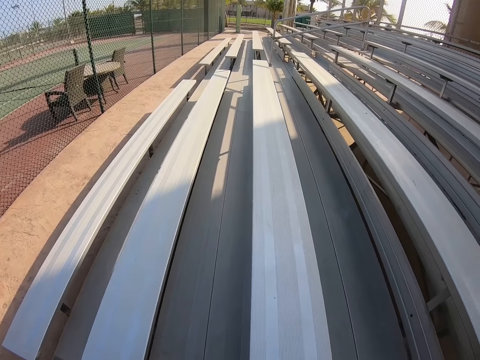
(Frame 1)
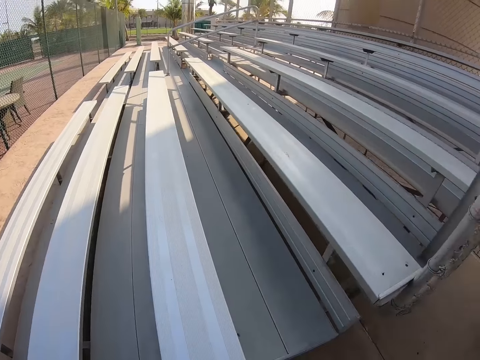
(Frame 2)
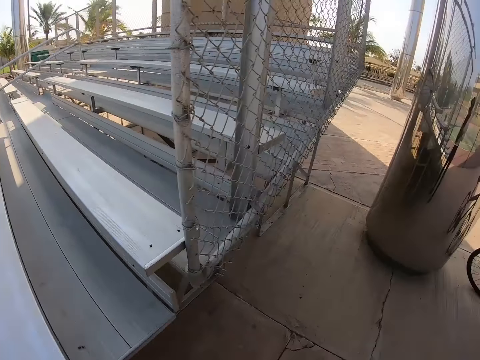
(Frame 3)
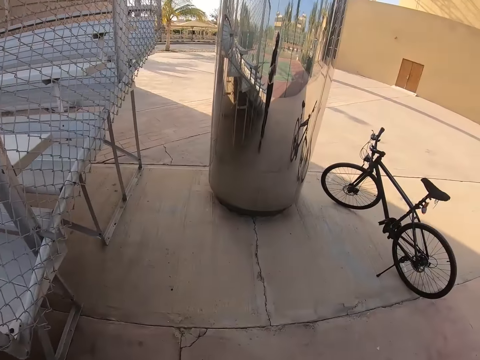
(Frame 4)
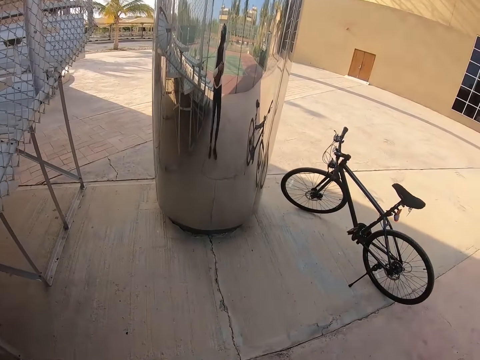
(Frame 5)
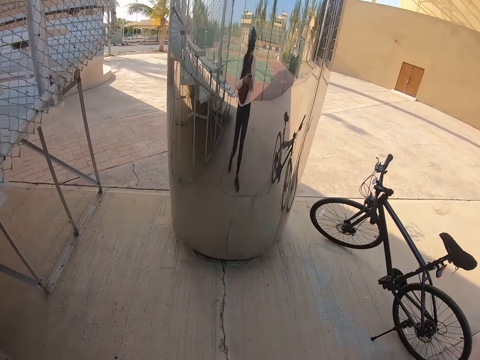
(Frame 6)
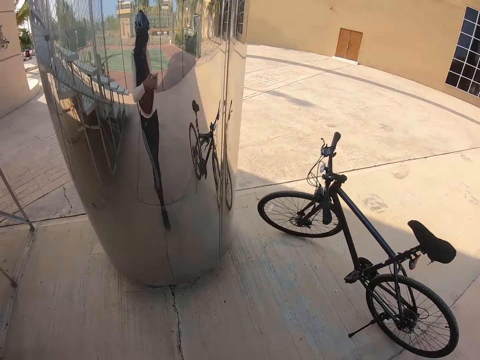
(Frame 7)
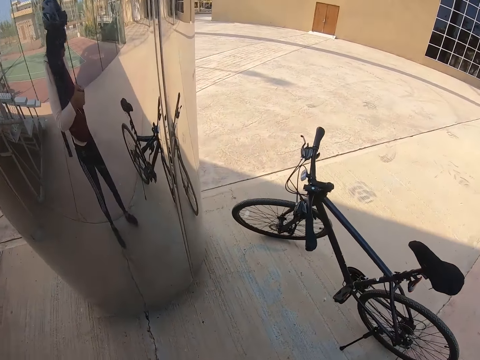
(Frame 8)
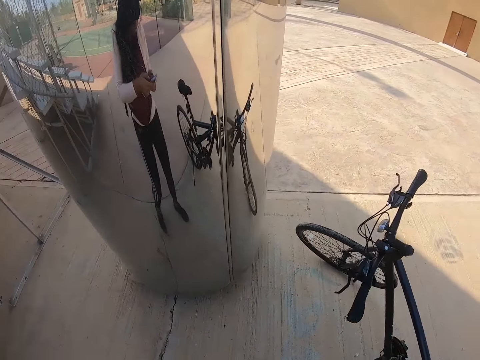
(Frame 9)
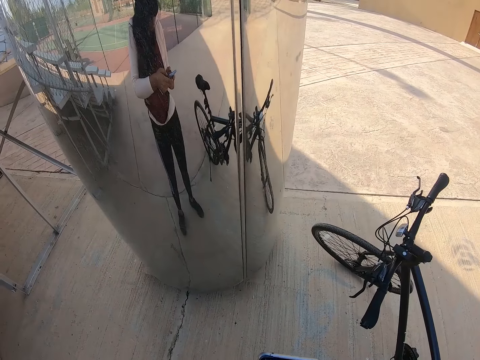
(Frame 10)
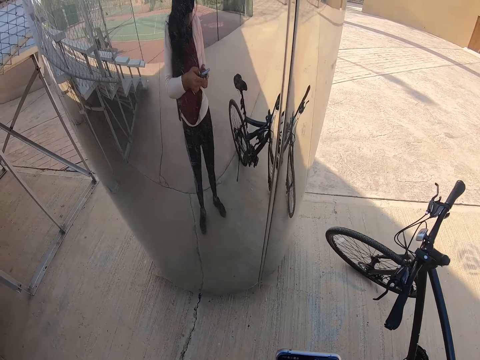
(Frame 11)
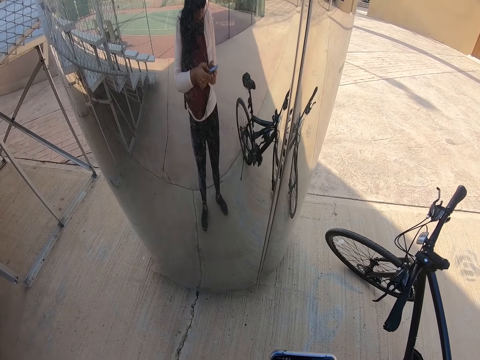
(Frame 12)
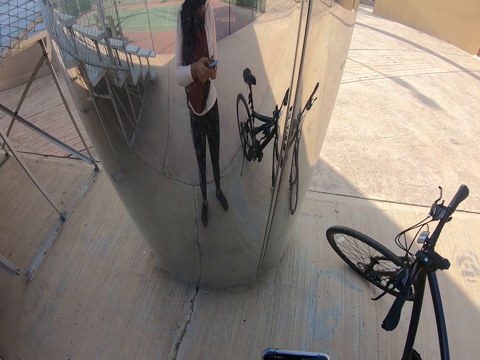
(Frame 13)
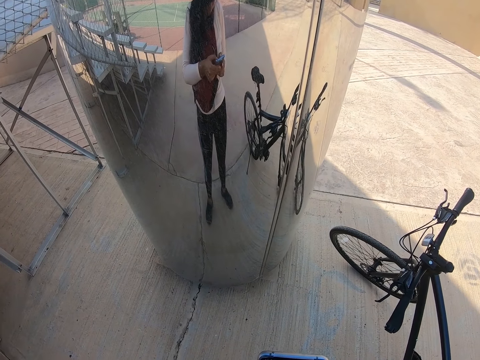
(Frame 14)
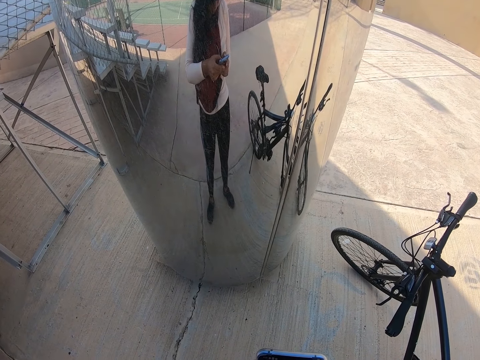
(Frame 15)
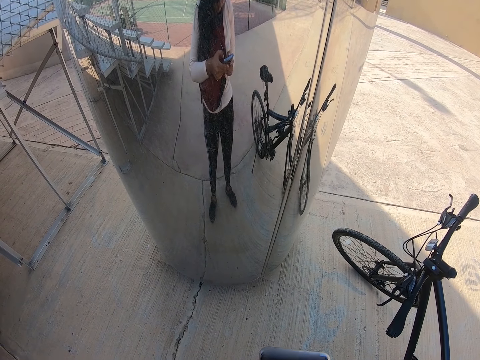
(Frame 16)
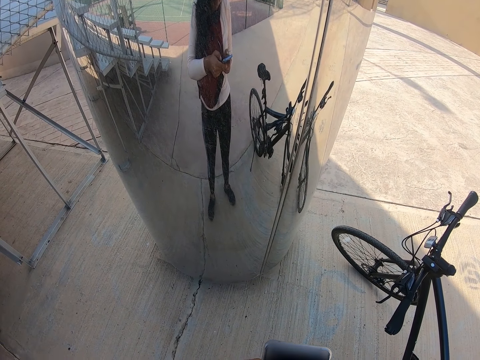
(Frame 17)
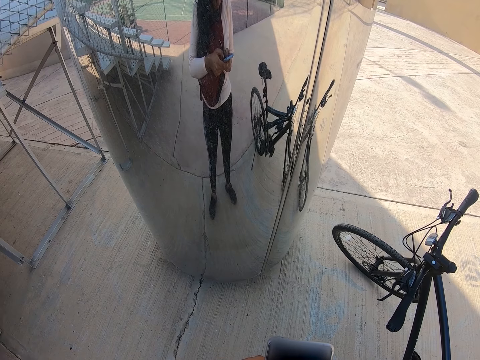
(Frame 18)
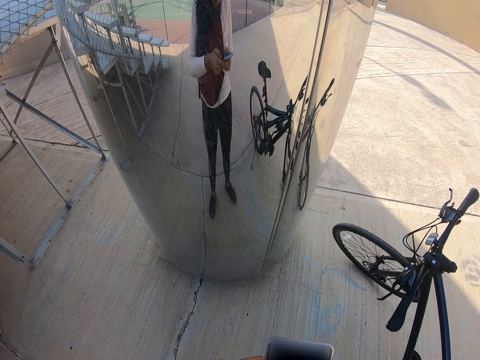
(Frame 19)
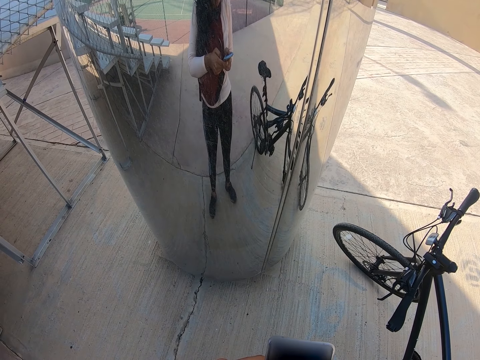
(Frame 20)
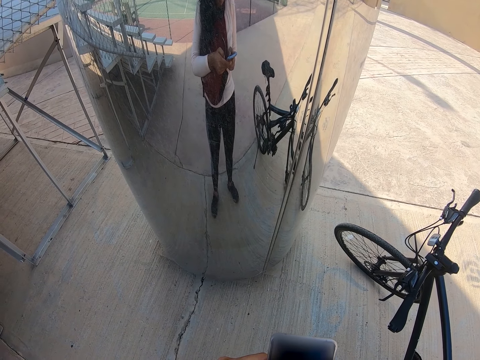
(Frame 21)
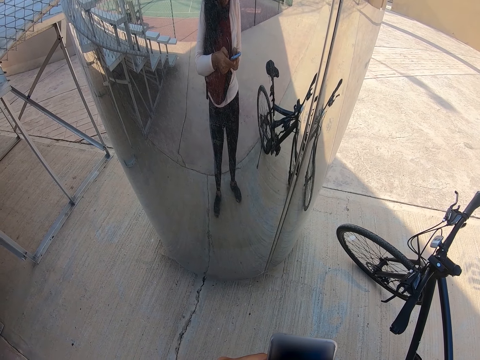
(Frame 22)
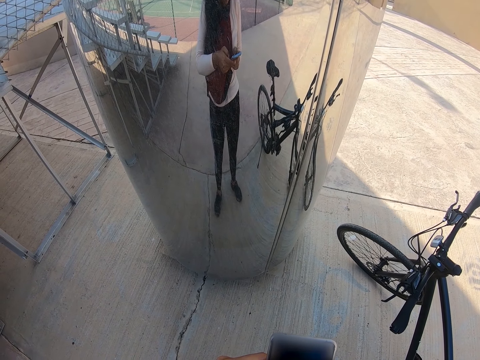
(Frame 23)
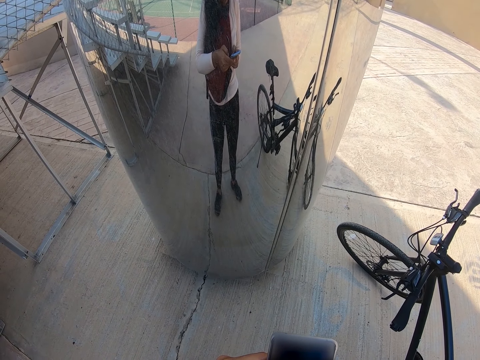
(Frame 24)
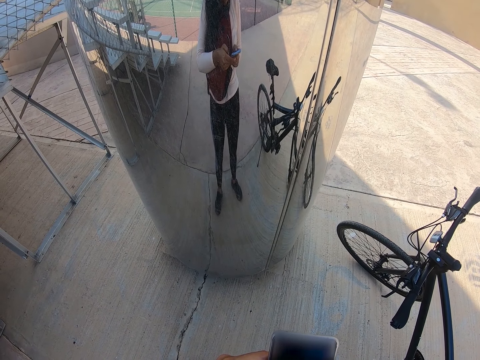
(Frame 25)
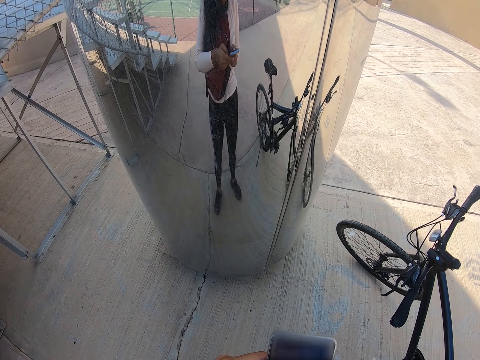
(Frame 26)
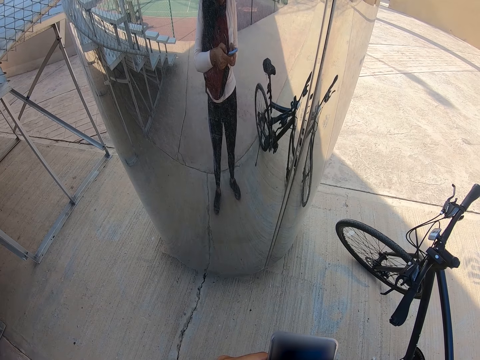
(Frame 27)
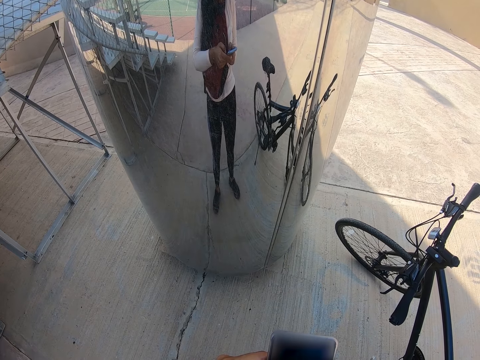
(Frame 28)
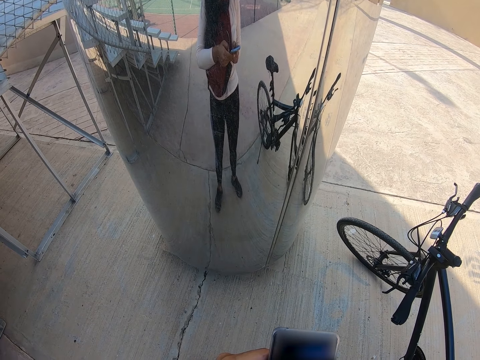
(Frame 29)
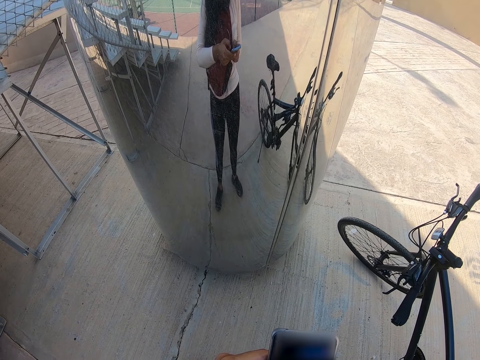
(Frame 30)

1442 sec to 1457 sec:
The camera wearer walks around. They operate a phone.

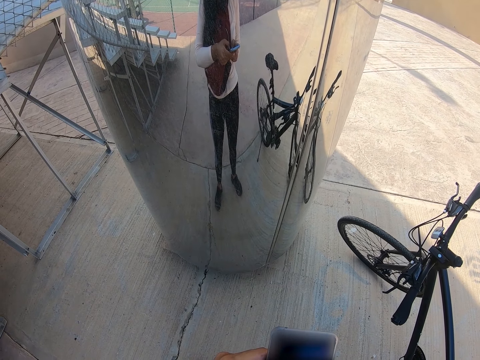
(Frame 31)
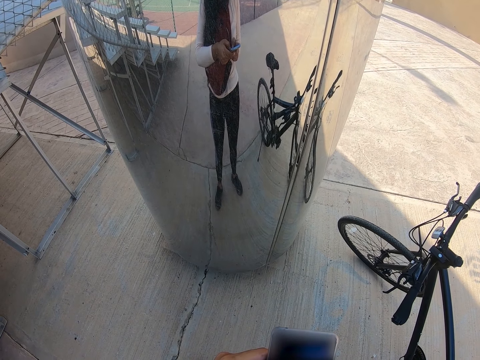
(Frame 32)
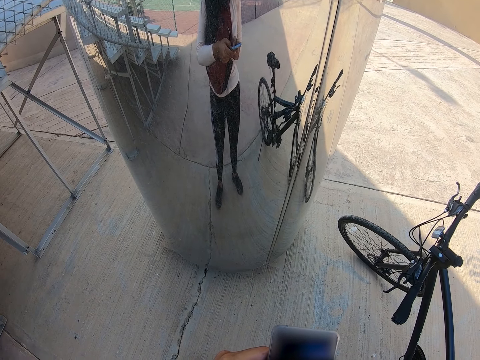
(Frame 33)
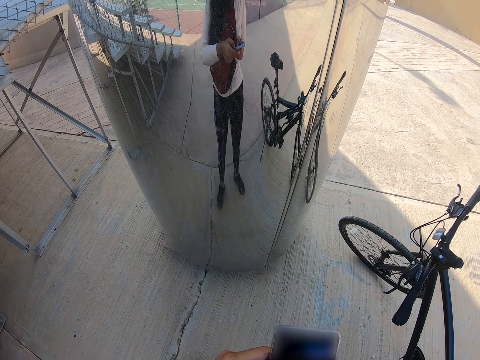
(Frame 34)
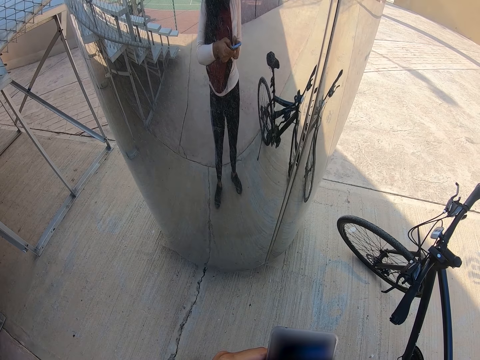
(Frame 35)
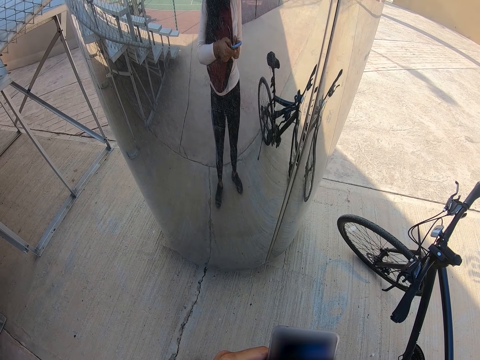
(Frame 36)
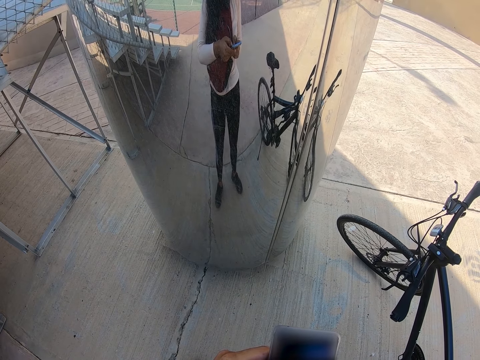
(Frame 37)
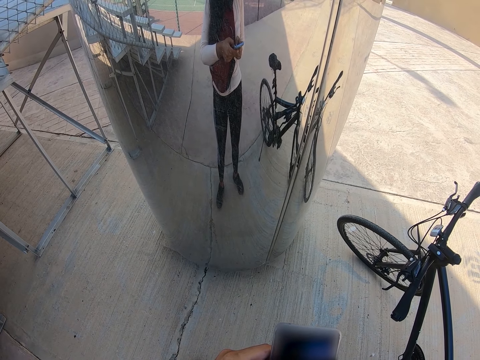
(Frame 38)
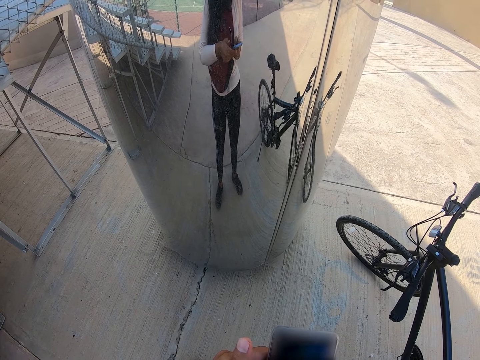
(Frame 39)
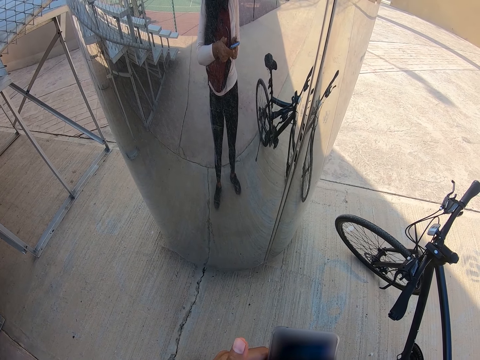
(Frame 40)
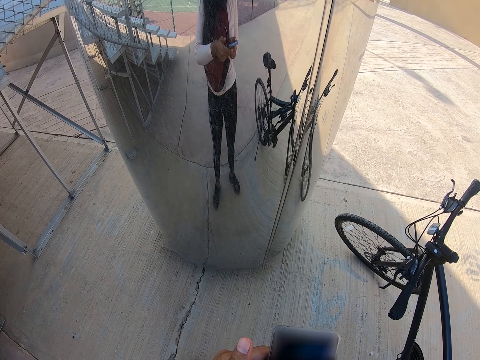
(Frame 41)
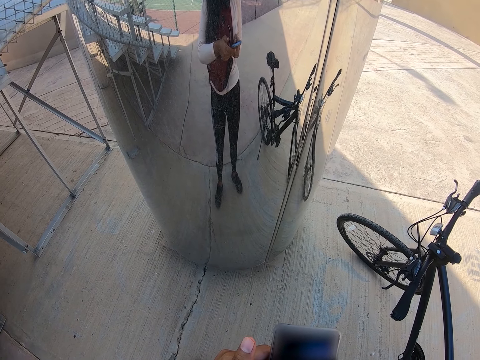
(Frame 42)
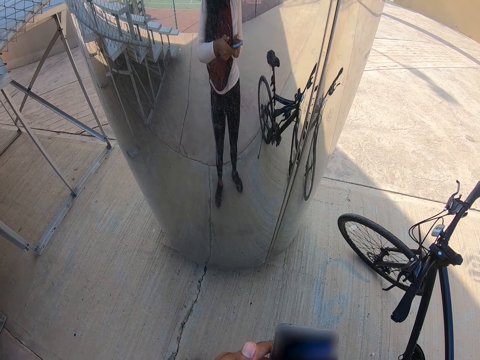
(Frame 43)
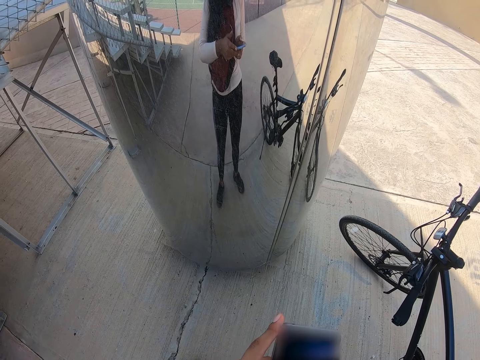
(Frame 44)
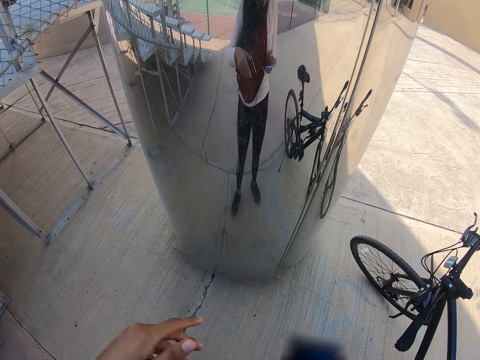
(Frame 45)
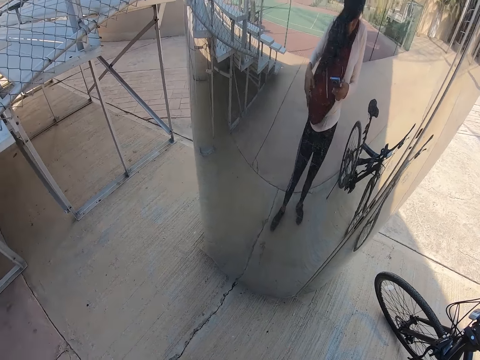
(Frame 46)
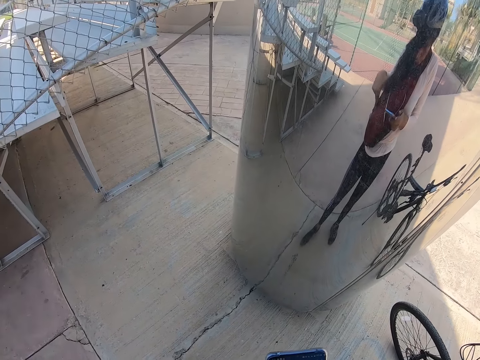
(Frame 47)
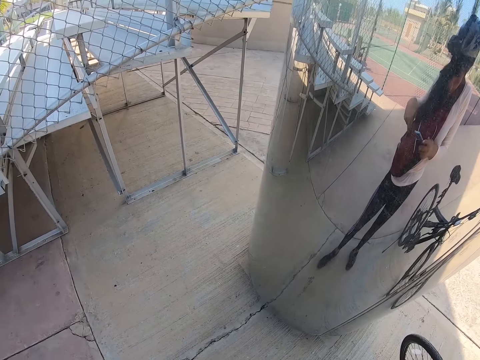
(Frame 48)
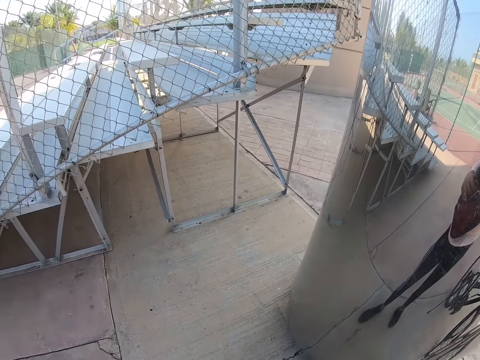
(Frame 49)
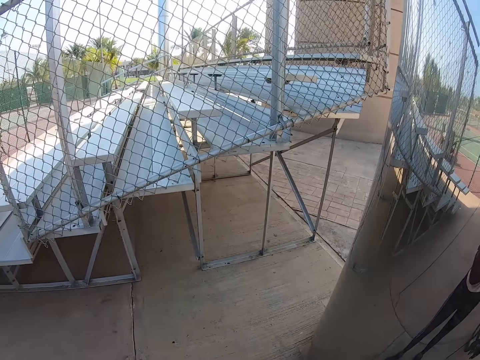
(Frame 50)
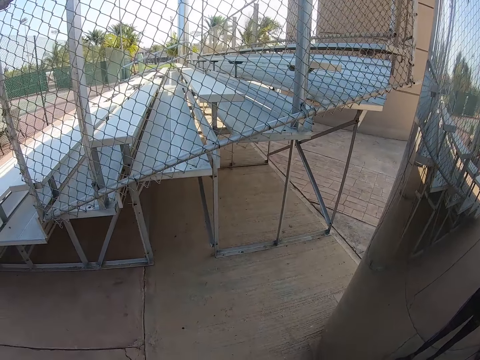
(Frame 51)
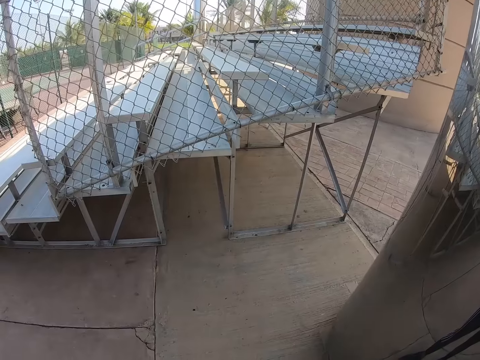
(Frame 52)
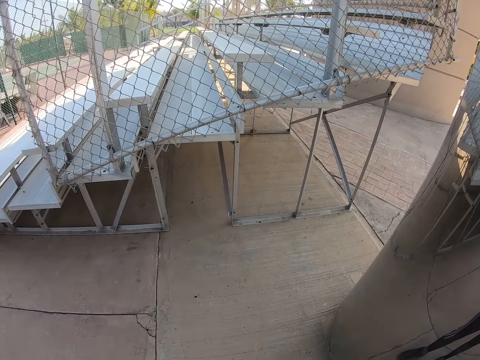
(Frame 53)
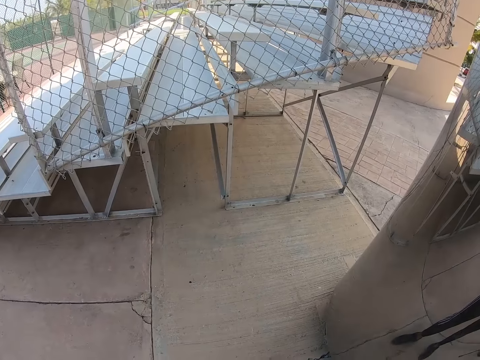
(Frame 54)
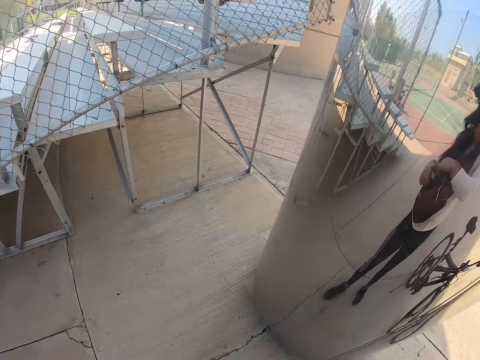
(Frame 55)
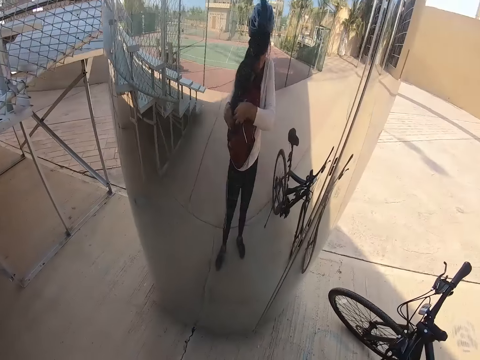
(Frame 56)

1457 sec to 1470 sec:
The camera wearer moves the left hand. They look around. They operate a phone. They look around.
